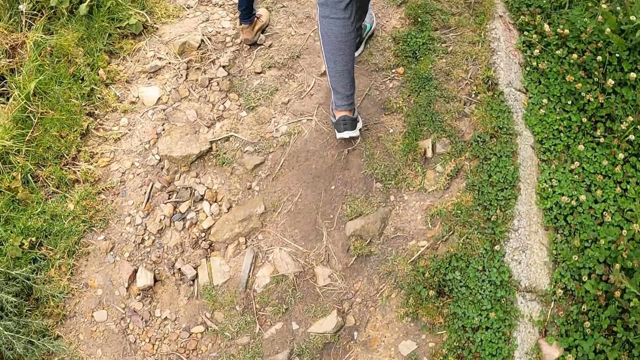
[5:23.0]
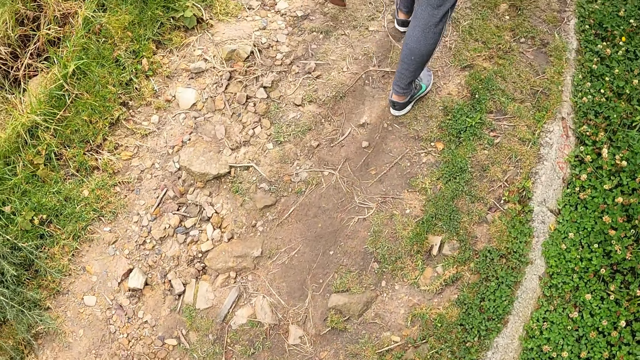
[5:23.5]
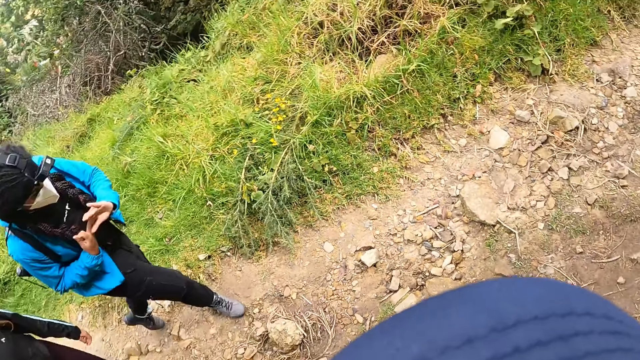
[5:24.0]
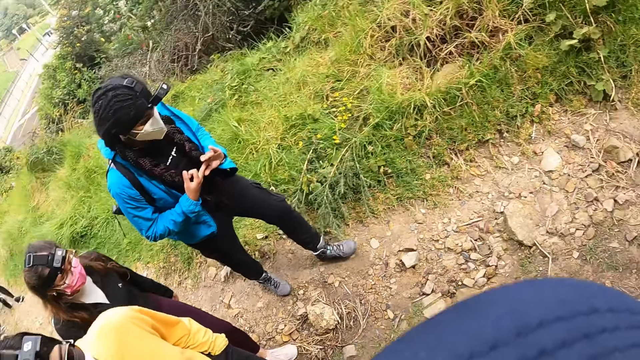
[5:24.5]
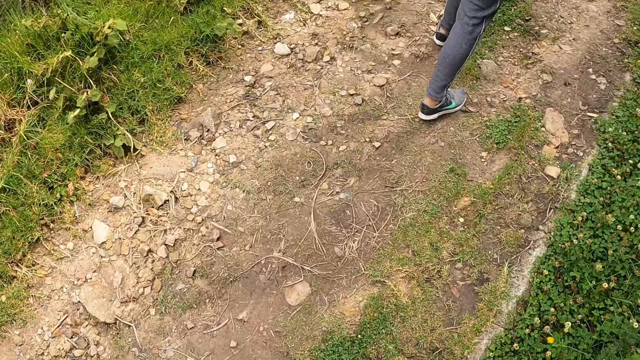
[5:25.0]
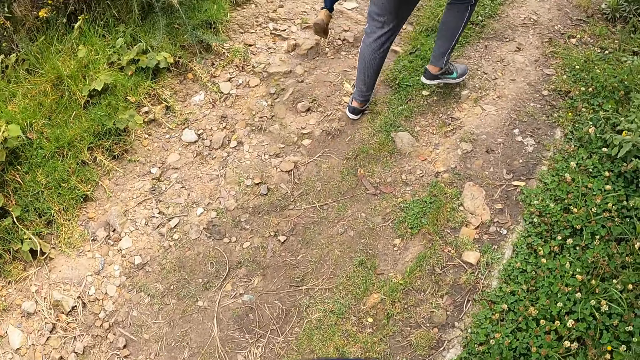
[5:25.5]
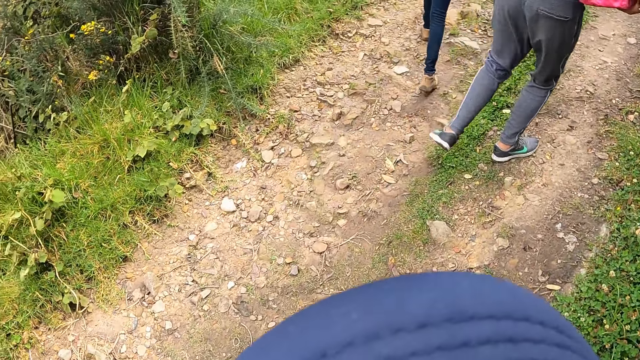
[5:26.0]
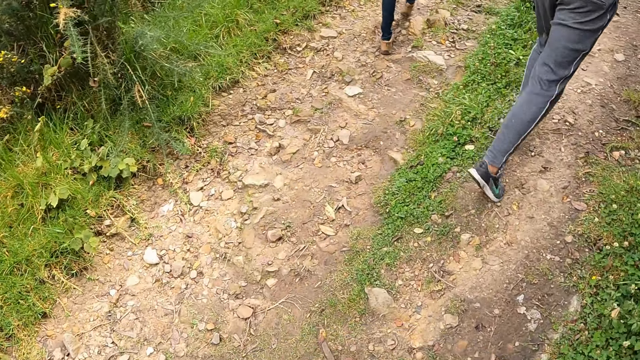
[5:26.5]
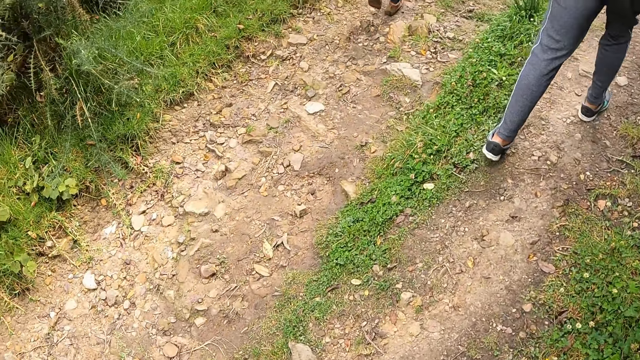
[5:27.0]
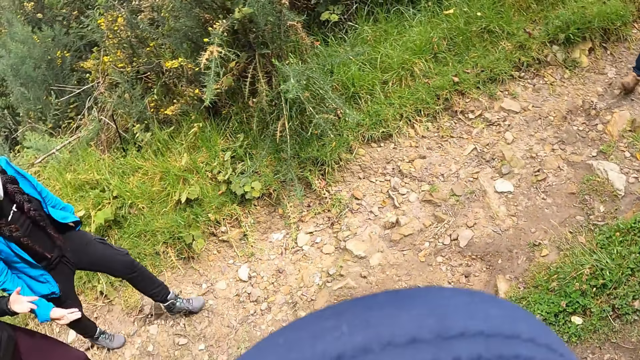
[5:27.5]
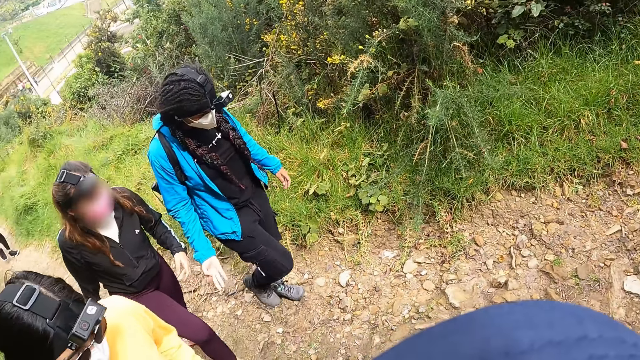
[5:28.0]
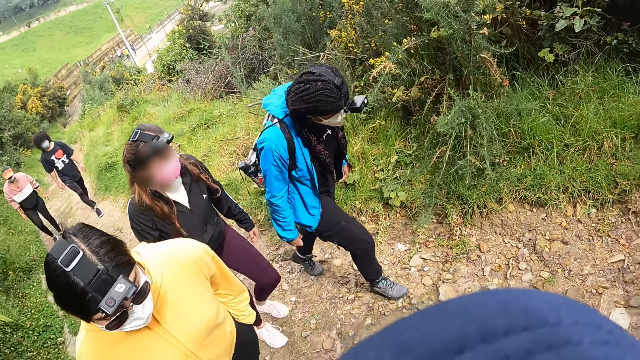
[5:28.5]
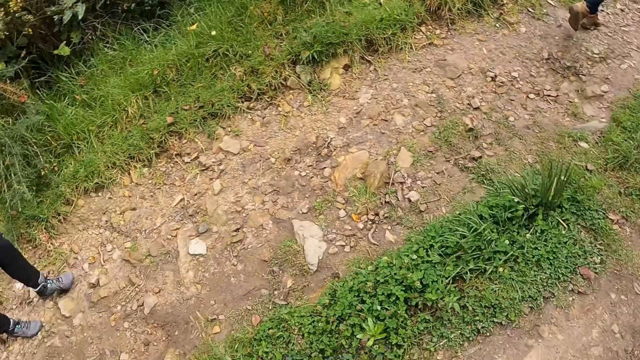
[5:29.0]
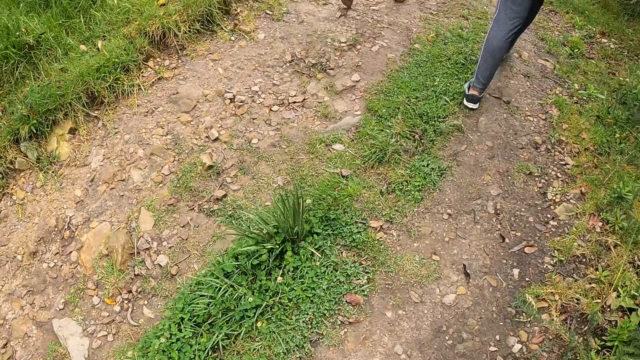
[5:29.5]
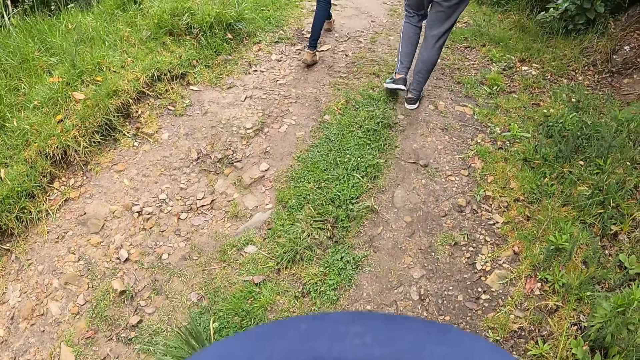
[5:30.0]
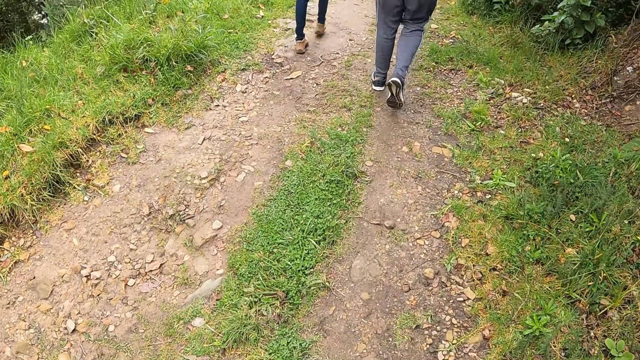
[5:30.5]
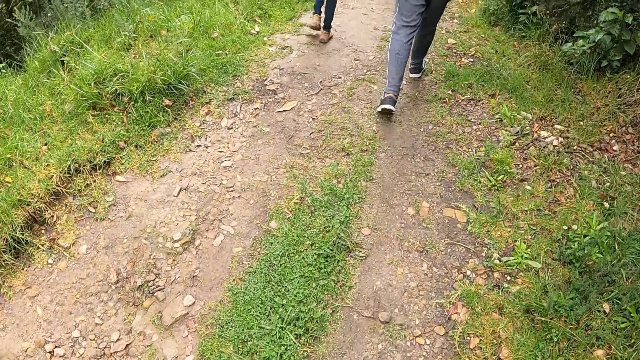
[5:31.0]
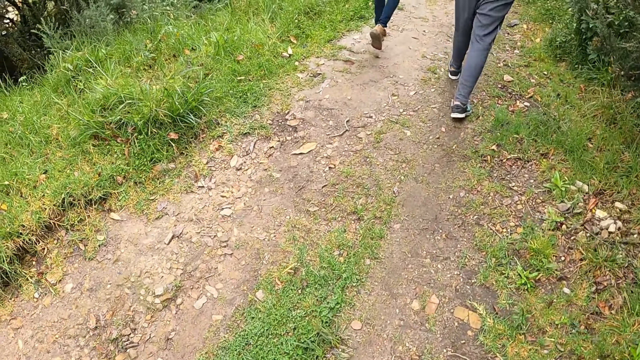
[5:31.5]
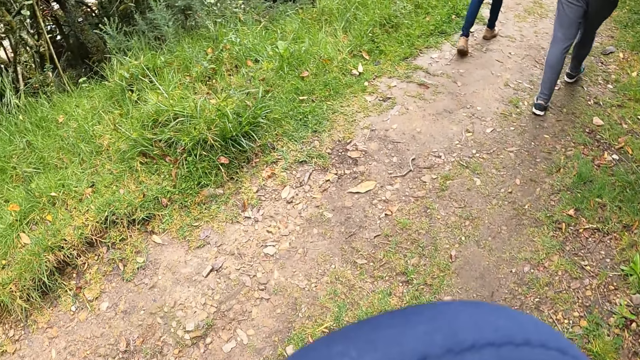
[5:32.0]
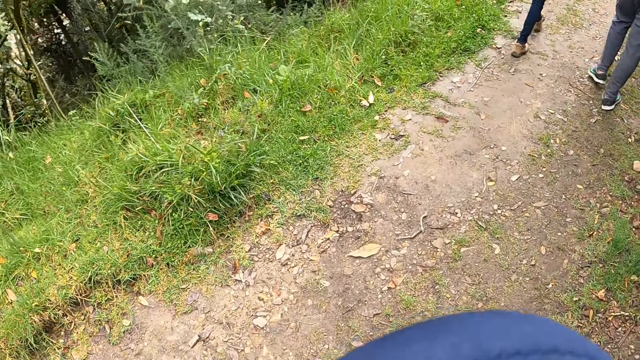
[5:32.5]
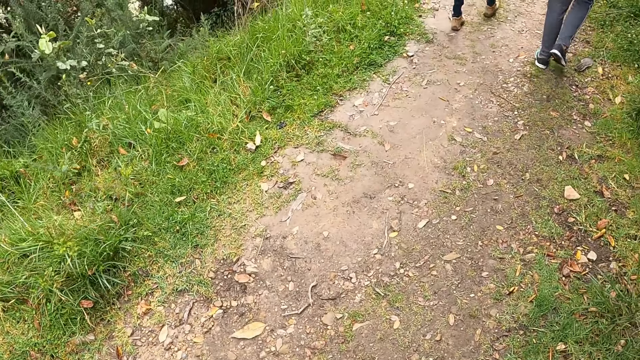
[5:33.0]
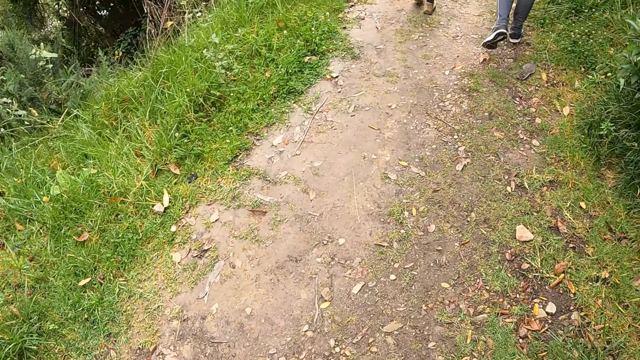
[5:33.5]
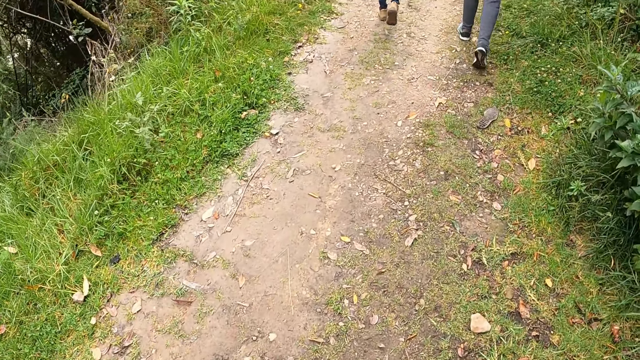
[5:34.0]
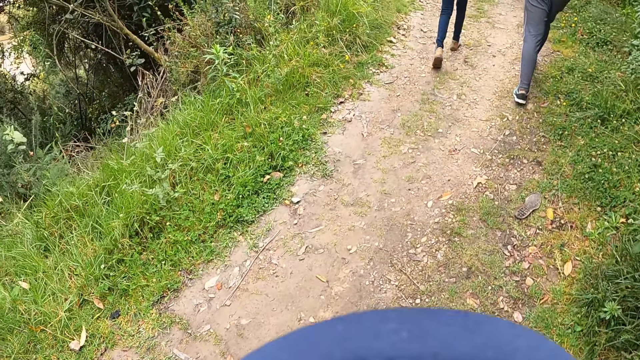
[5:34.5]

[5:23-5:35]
The camera wearer looks back. They look forward.

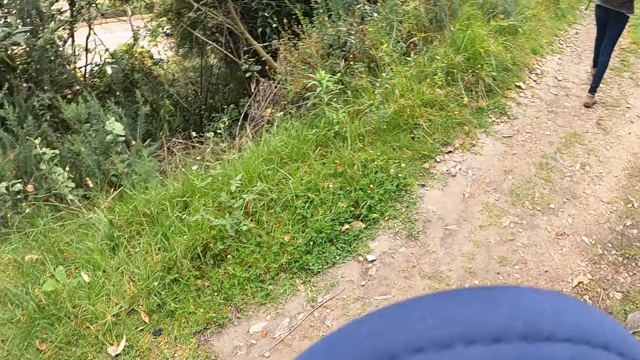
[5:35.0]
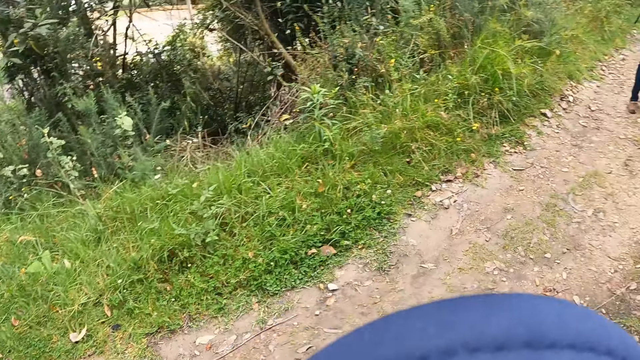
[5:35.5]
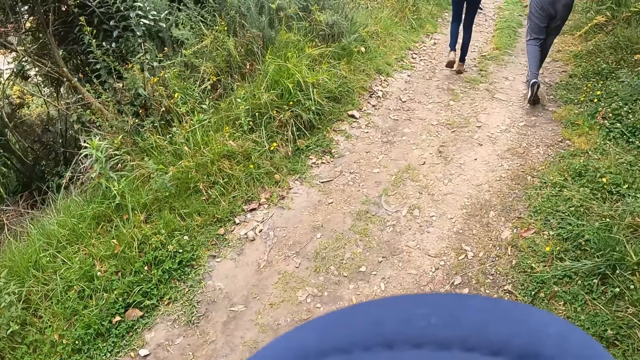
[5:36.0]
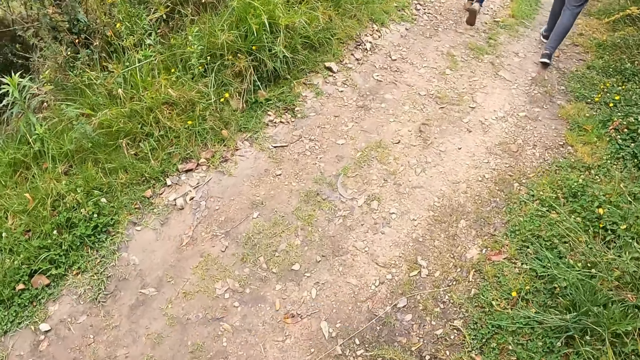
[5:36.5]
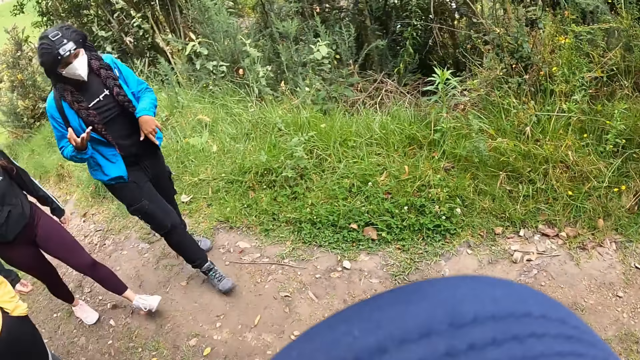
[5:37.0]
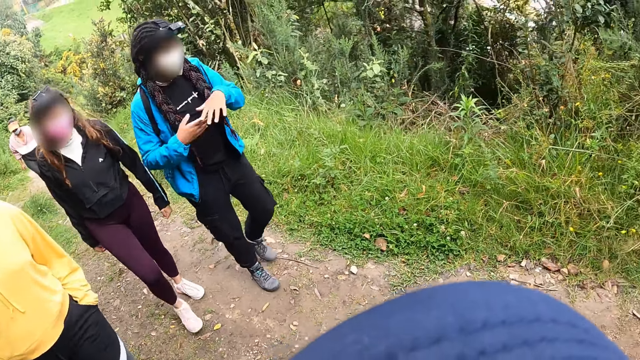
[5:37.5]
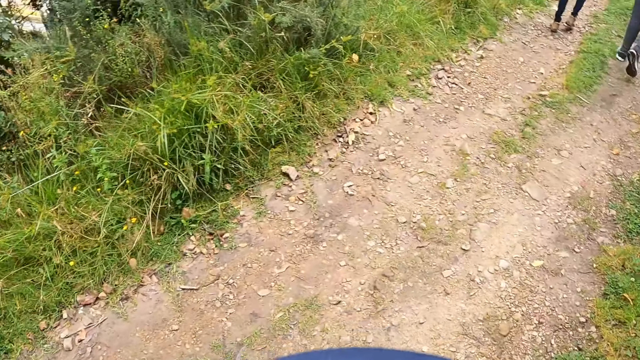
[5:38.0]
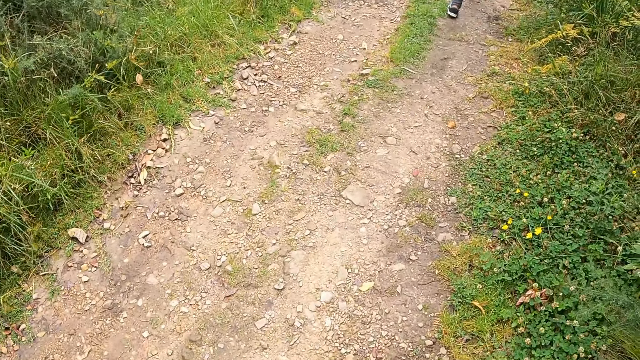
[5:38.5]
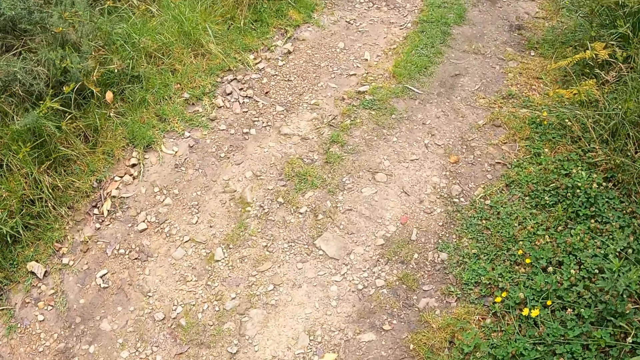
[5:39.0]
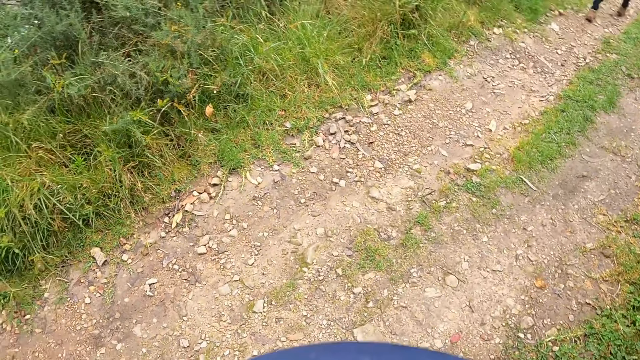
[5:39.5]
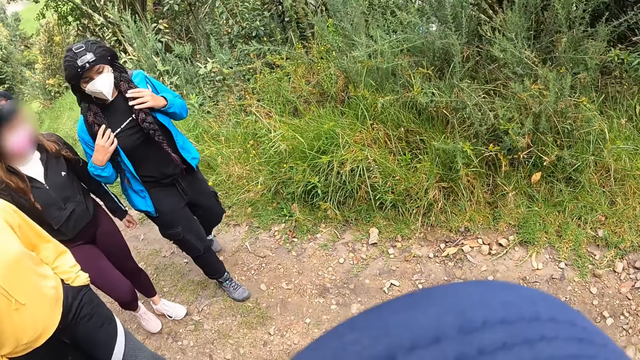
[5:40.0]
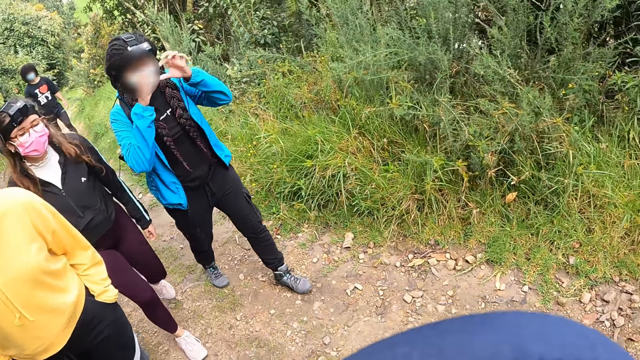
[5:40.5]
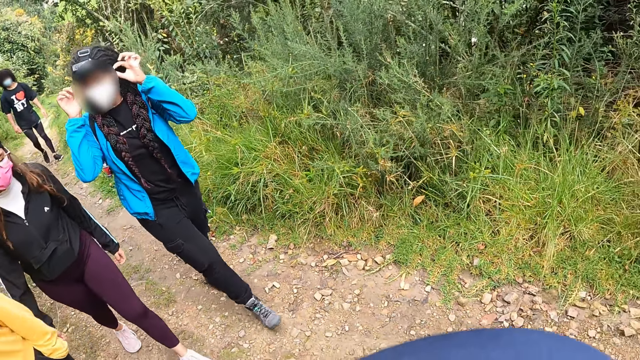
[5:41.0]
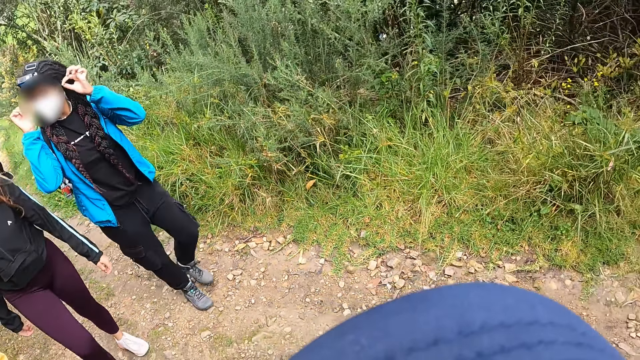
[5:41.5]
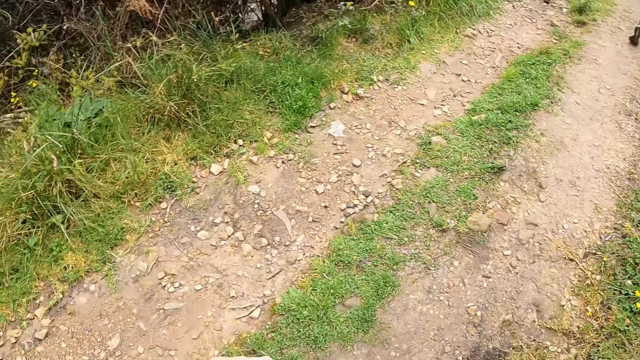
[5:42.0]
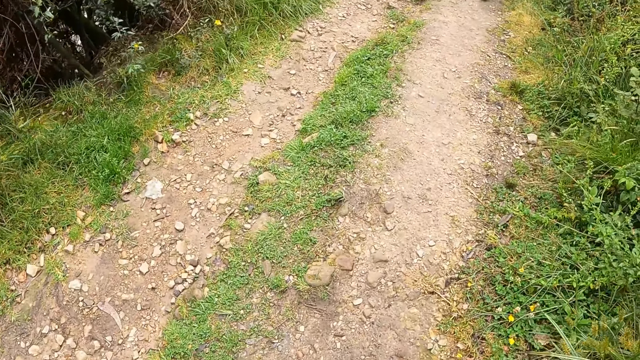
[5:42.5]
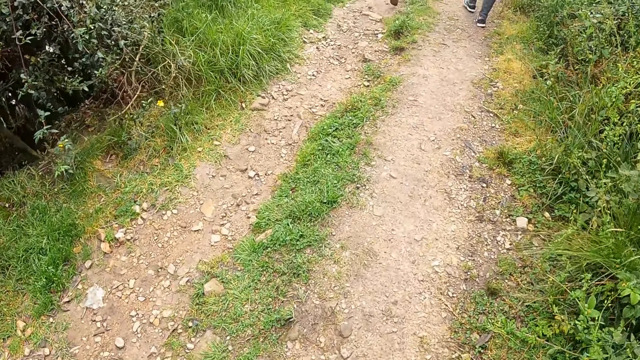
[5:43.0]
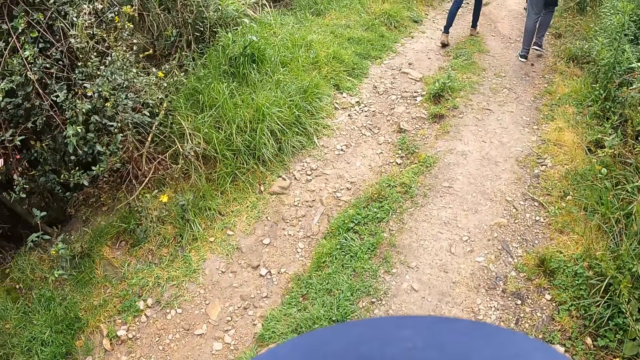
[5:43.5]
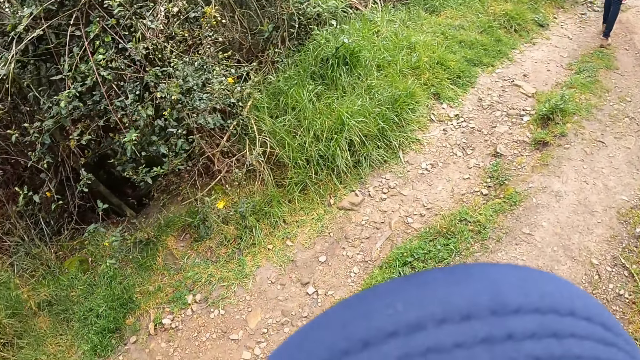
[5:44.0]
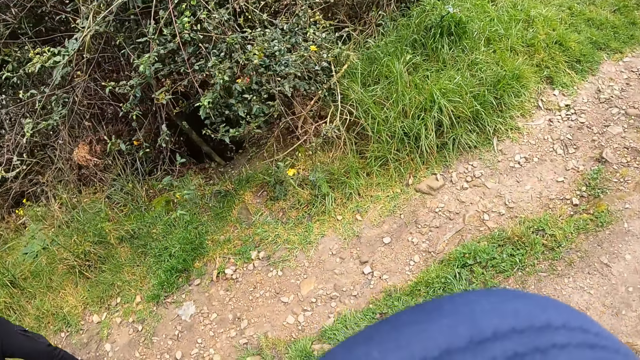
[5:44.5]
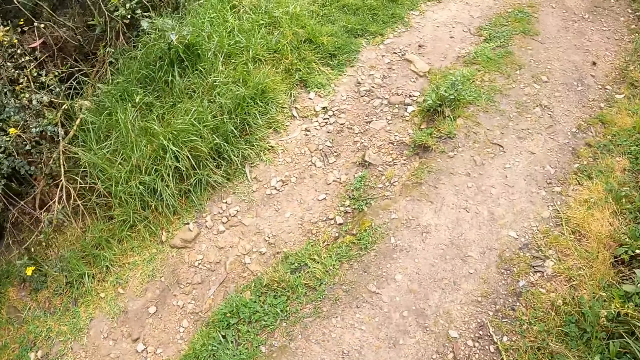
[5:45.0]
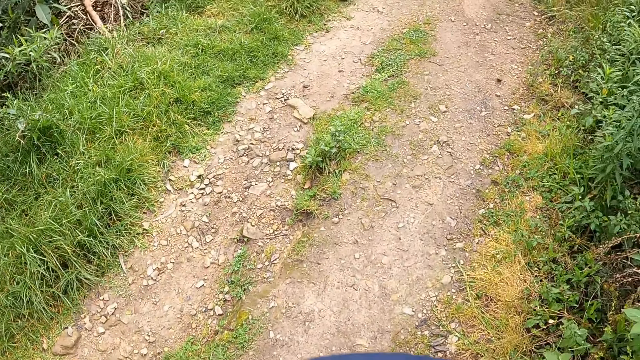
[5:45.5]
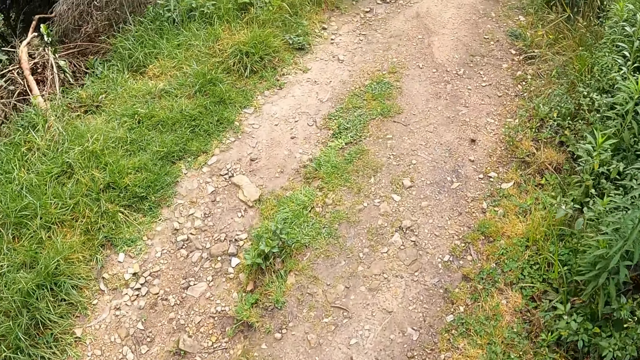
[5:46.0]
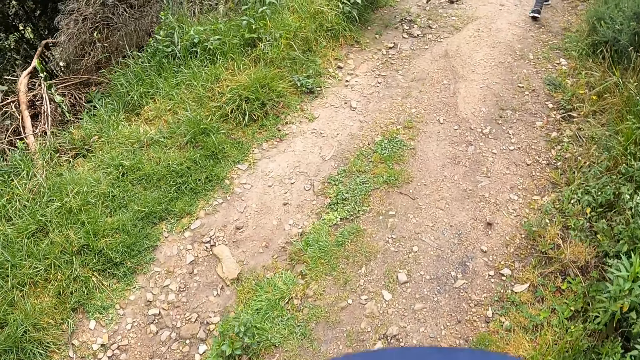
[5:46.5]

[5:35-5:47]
The camera wearer looks back. They look forward.
